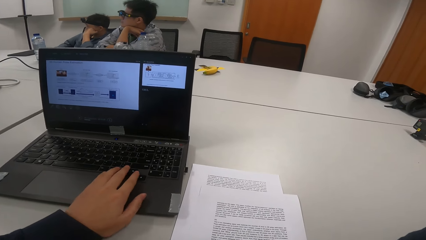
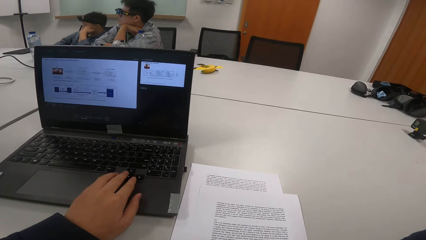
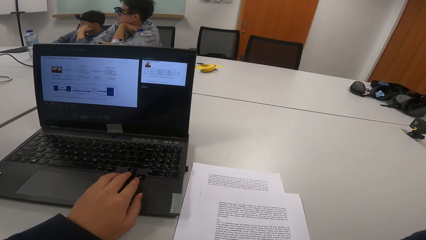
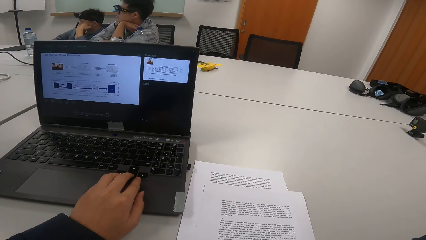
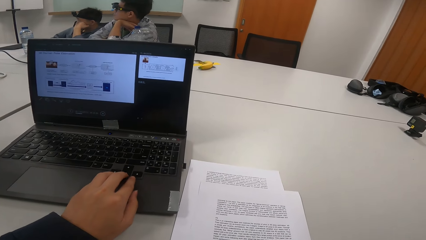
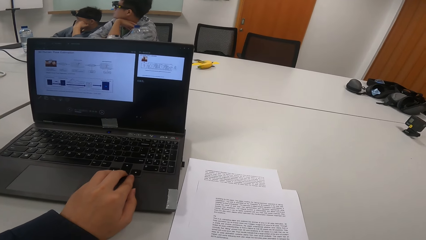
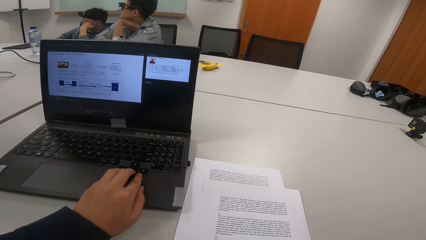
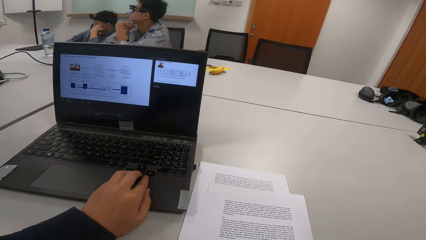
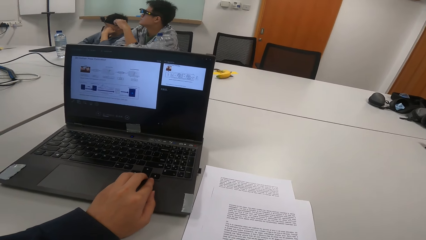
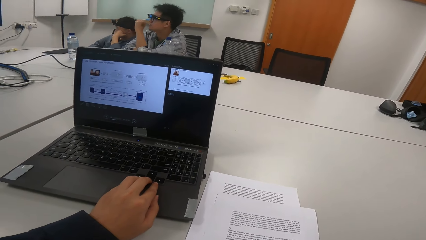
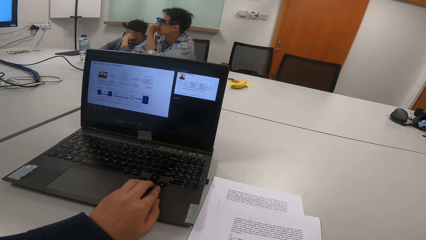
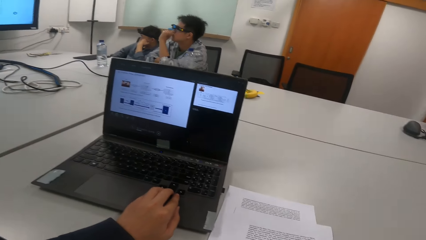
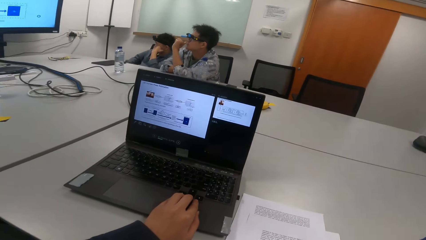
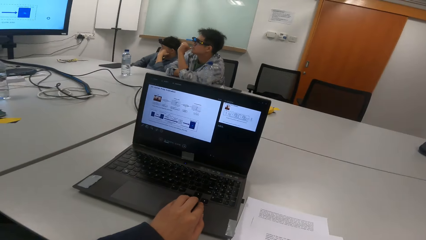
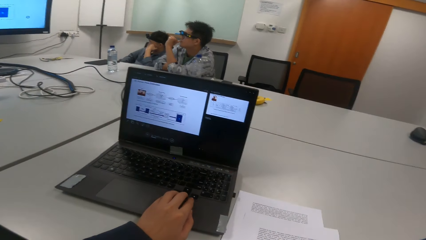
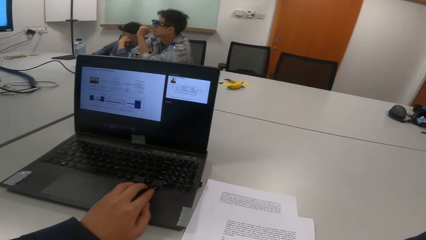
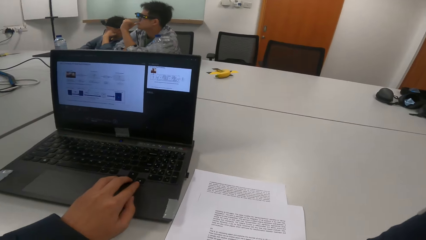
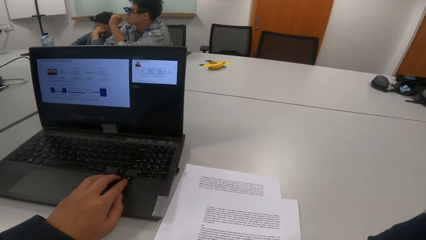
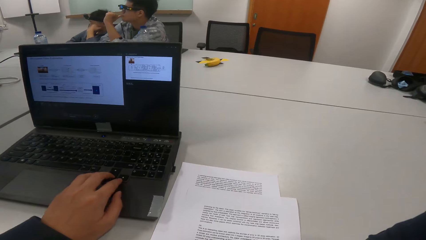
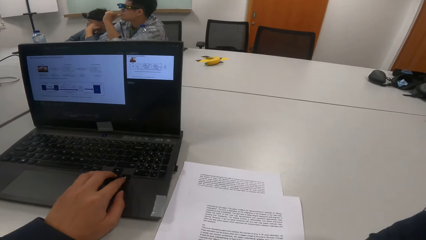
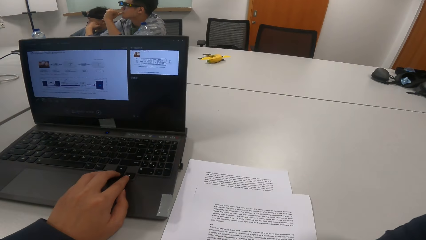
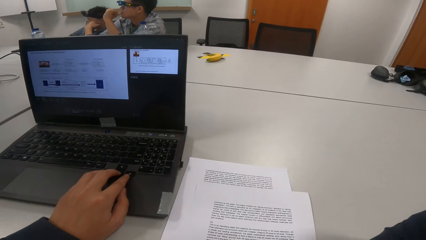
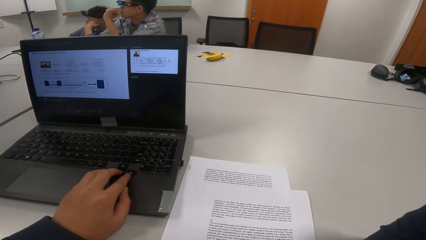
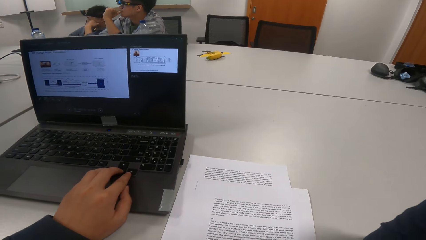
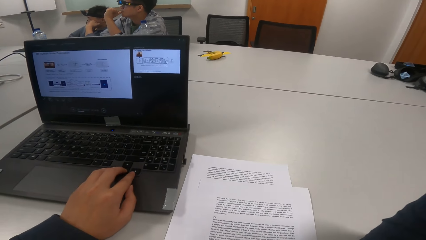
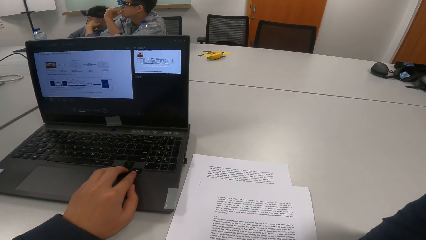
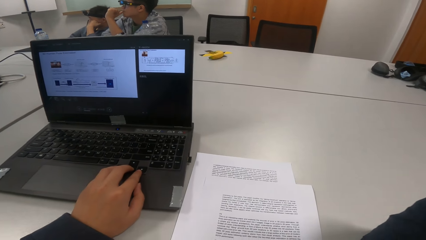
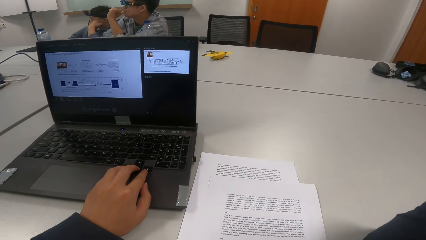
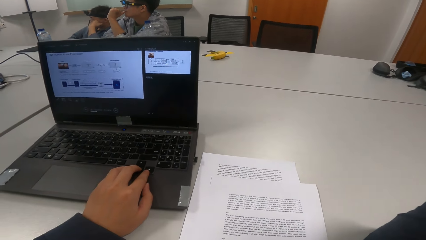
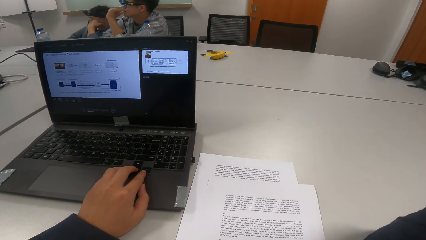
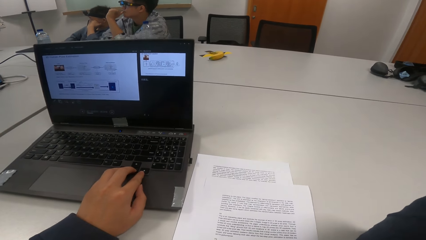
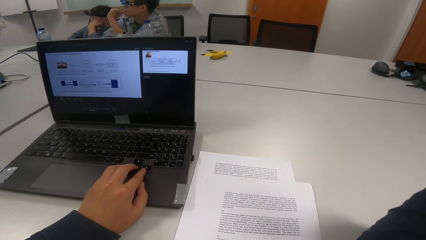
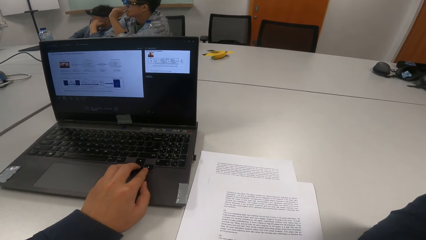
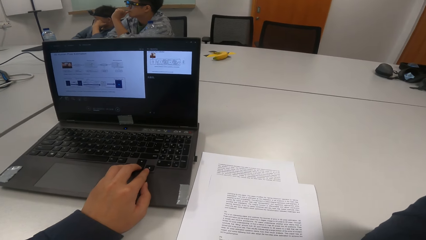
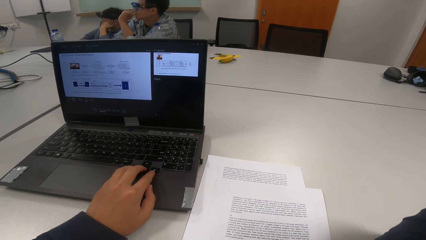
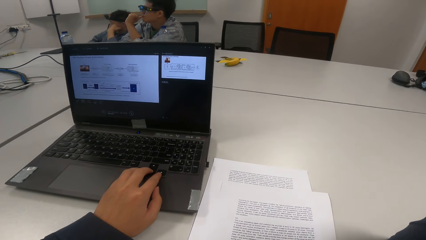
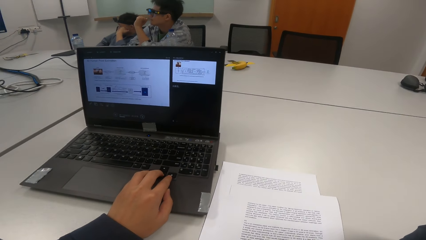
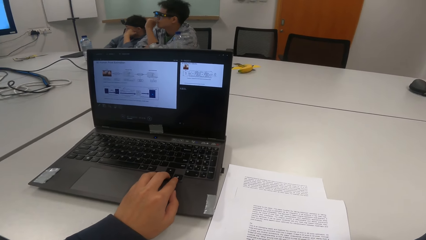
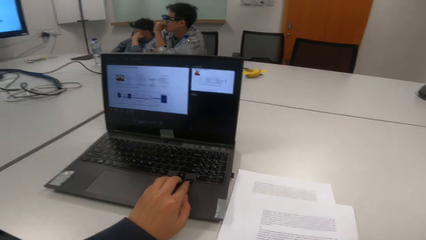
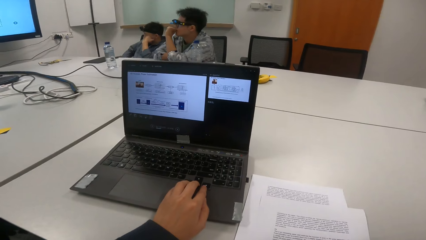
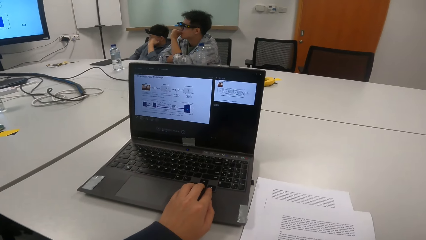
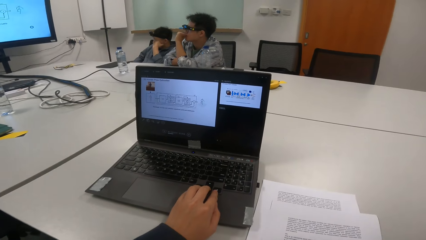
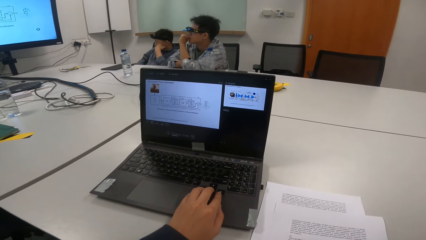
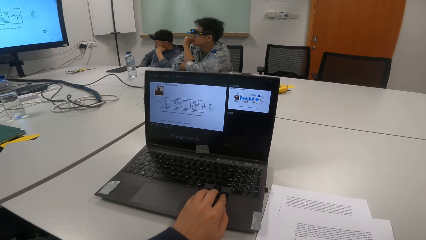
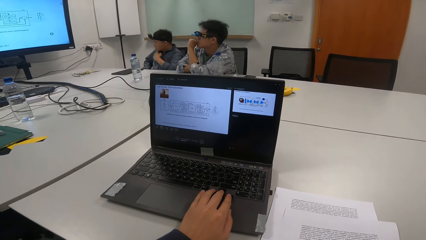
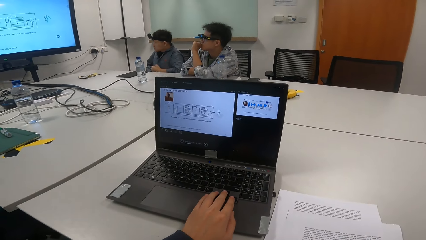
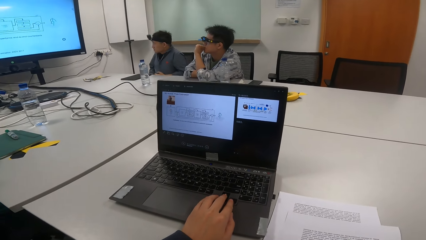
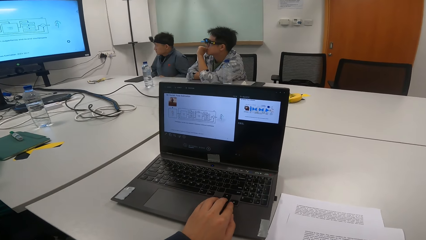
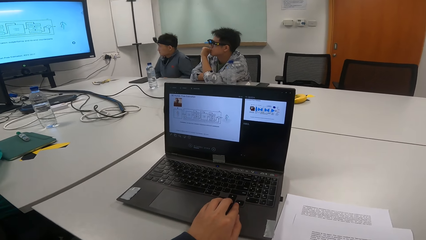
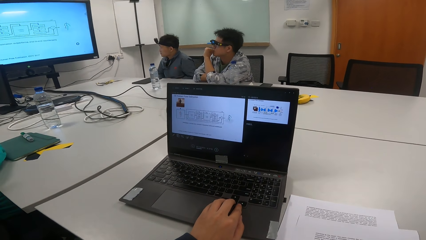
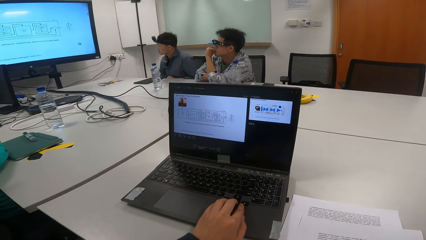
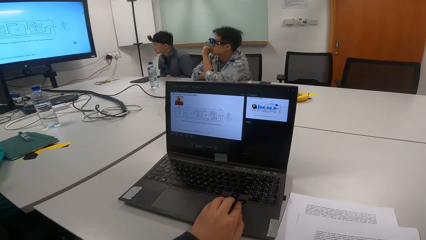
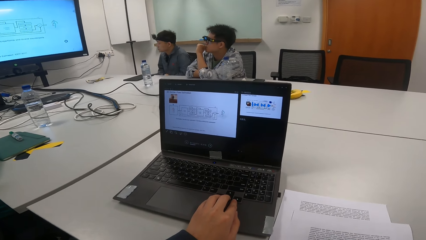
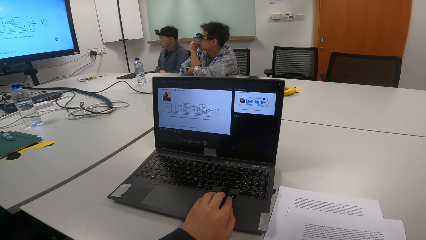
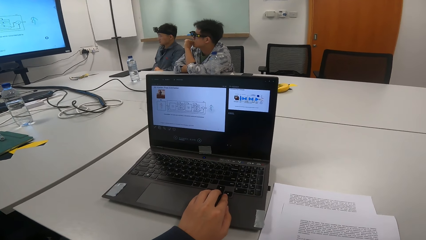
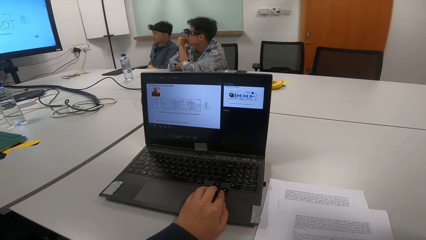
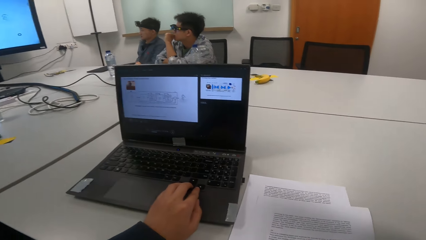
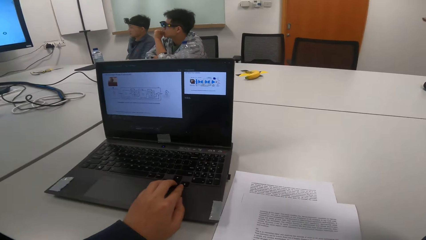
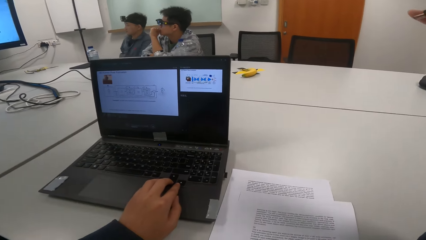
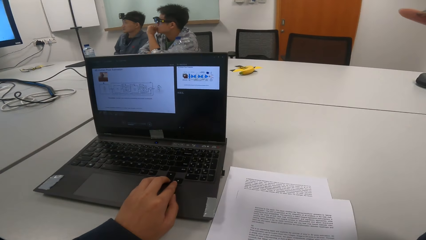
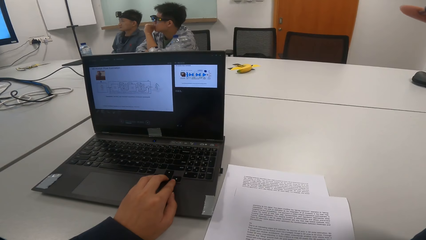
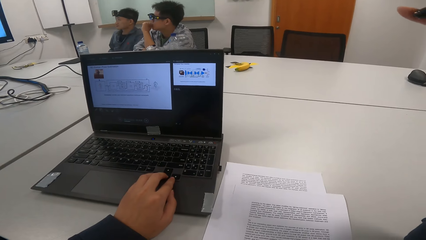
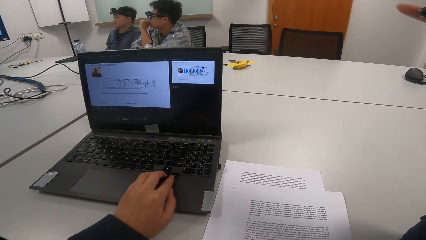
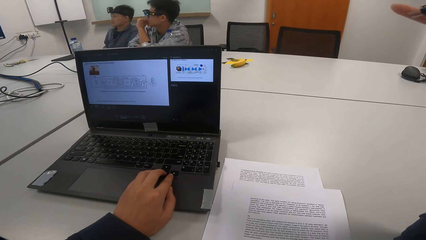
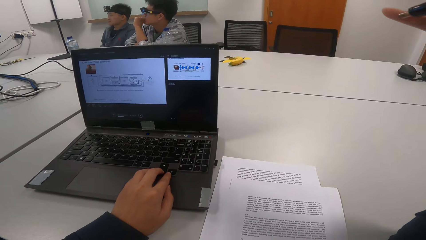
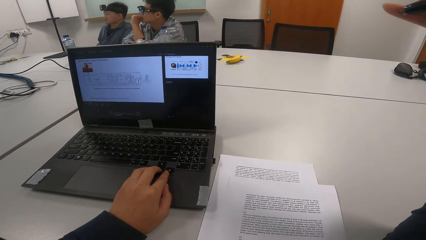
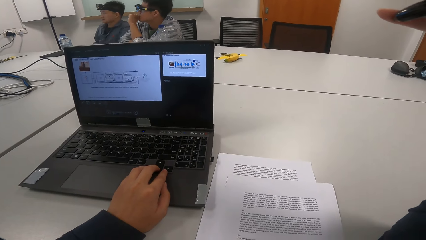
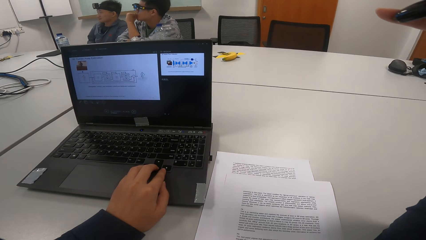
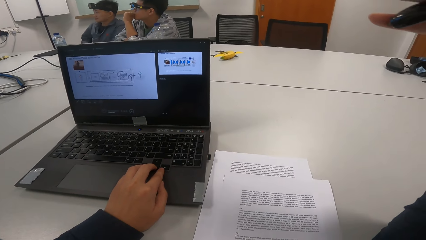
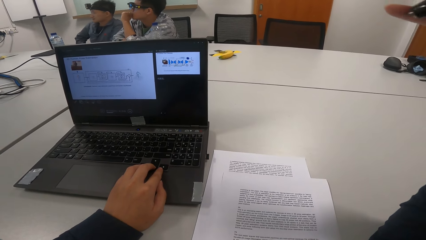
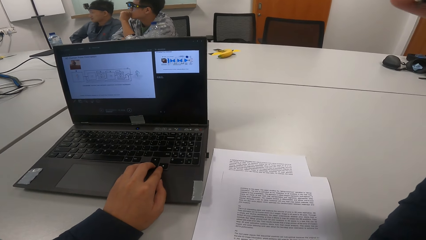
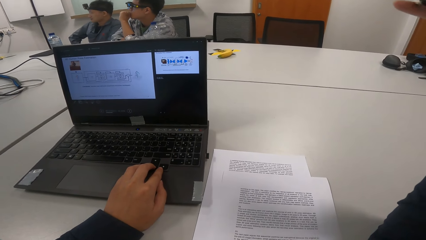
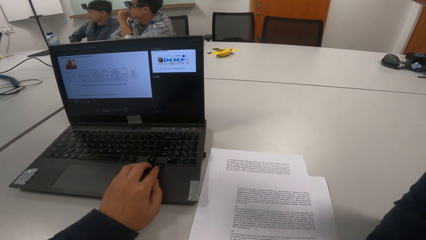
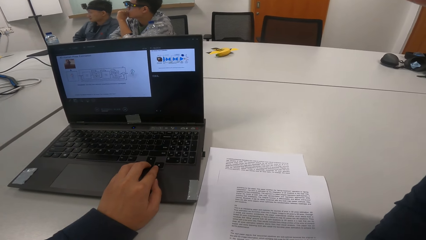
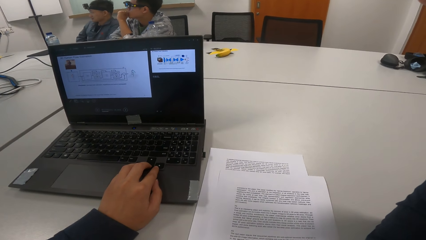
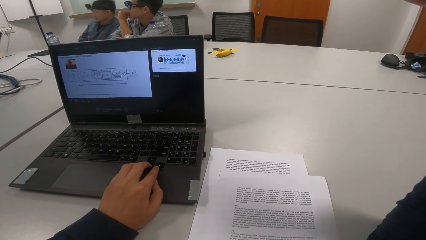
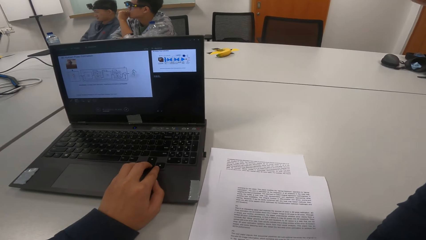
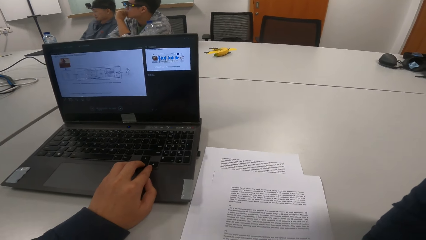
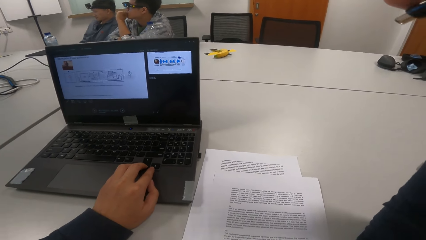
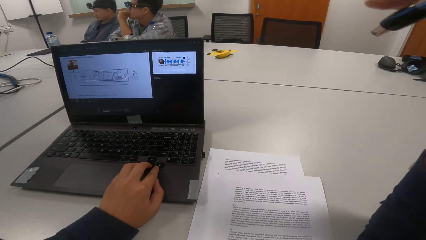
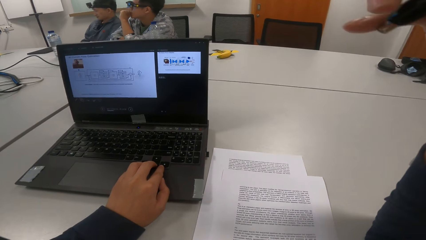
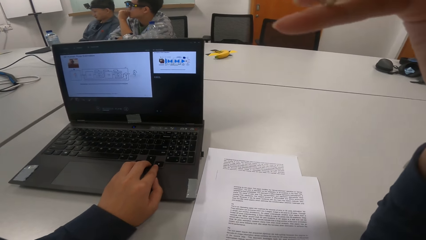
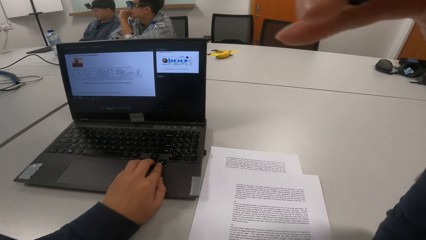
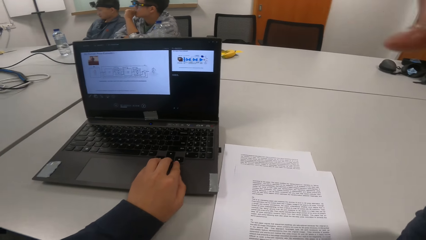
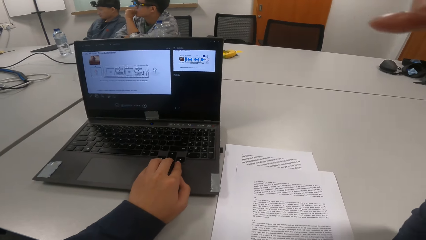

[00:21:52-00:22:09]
The camera wearer places a hand on the laptop. A man puts a finger on the mouth. The camera wearer operates the laptop. The man adjusts the sitting position. The camera wearer touches the laptop. They read a presentation.
